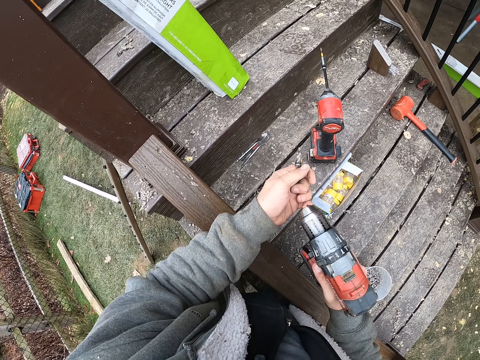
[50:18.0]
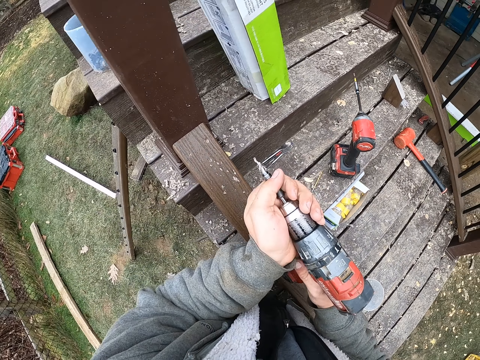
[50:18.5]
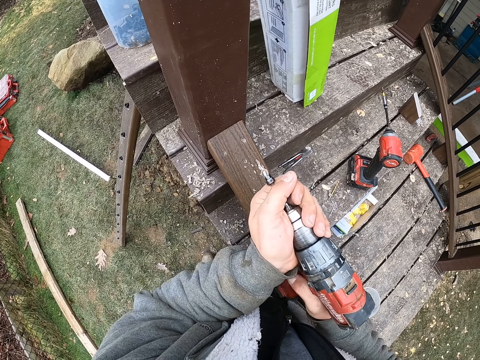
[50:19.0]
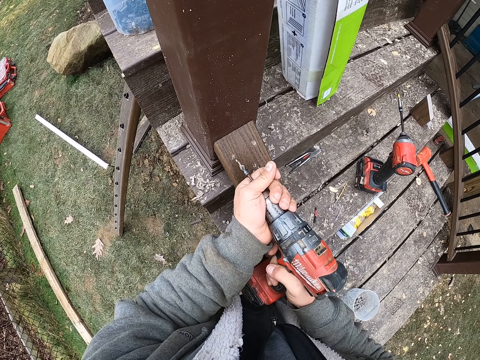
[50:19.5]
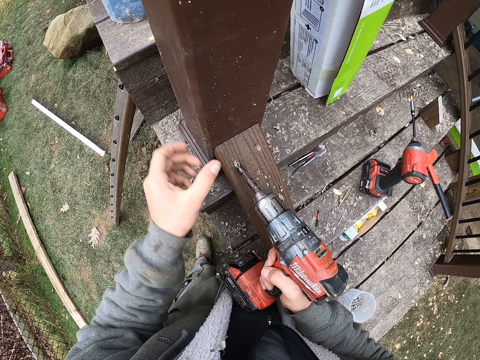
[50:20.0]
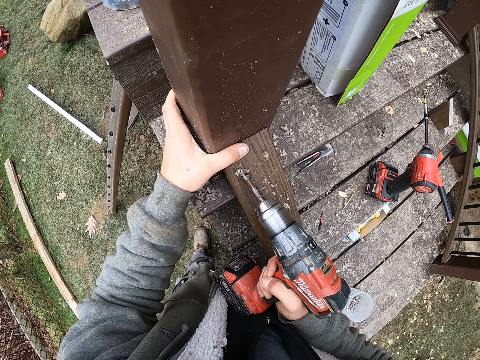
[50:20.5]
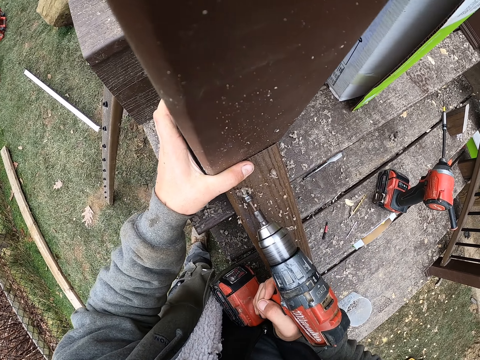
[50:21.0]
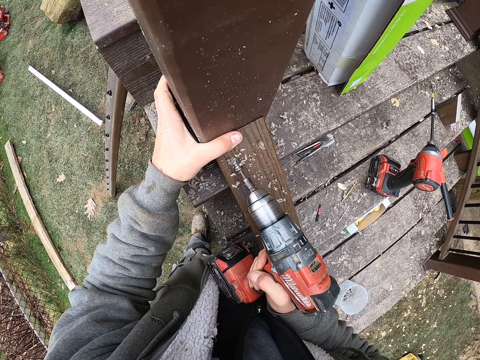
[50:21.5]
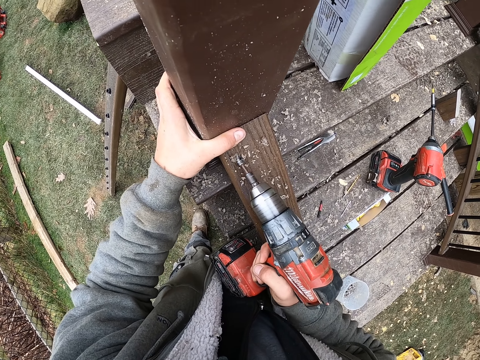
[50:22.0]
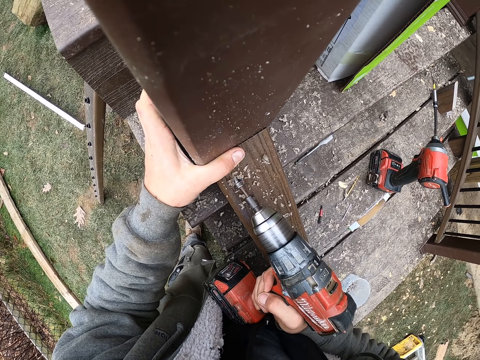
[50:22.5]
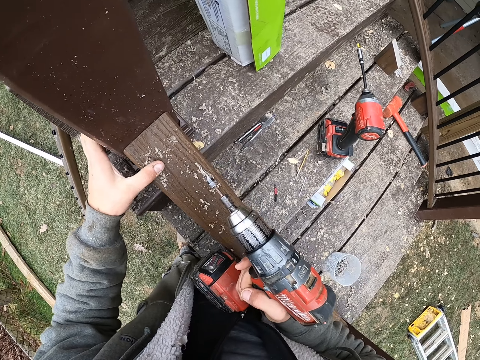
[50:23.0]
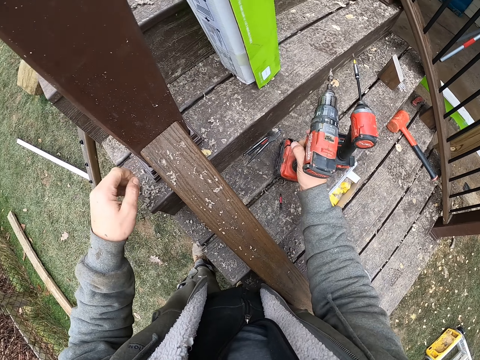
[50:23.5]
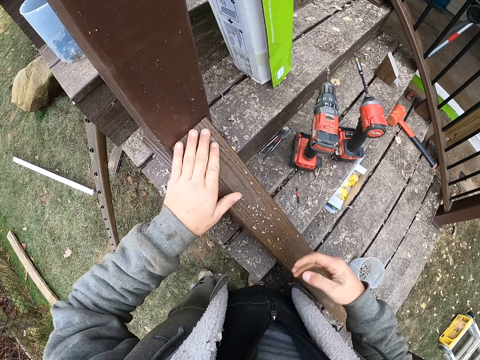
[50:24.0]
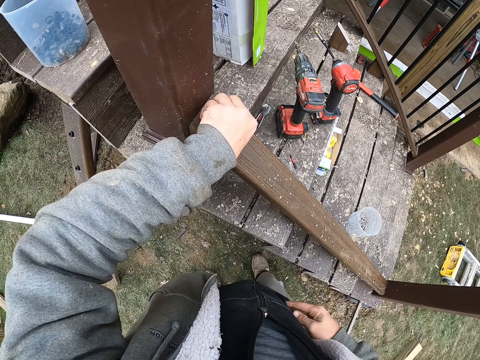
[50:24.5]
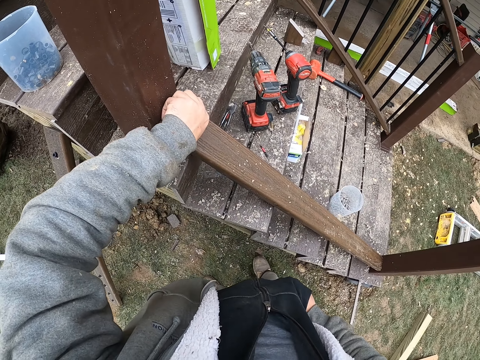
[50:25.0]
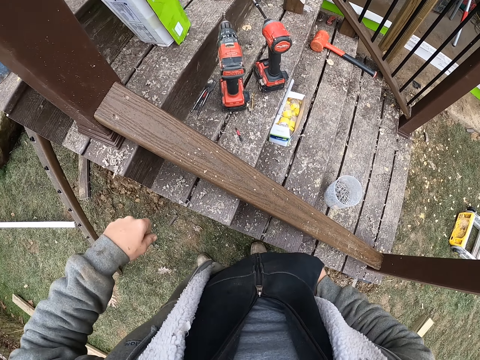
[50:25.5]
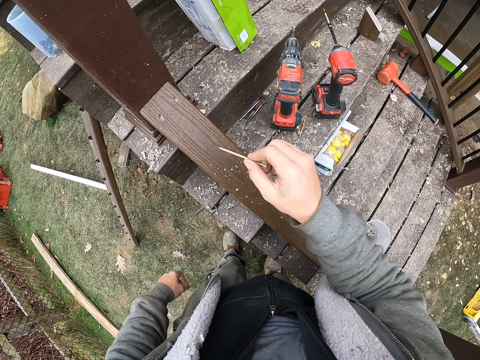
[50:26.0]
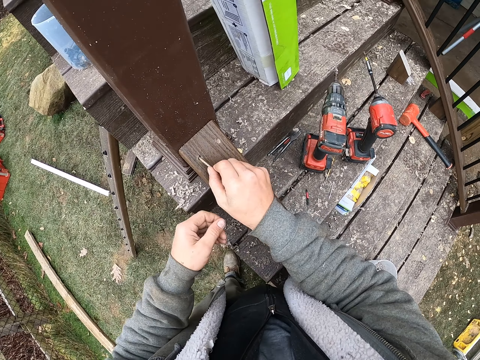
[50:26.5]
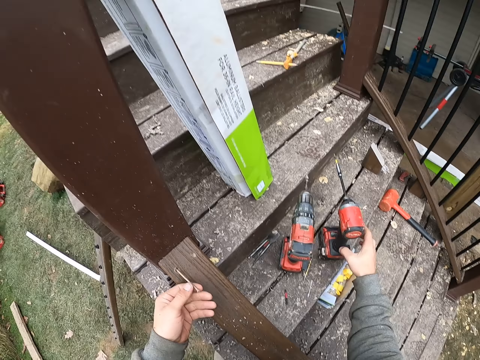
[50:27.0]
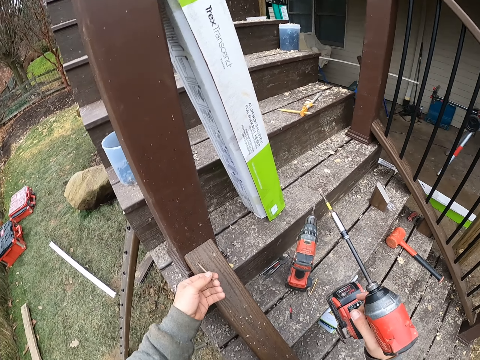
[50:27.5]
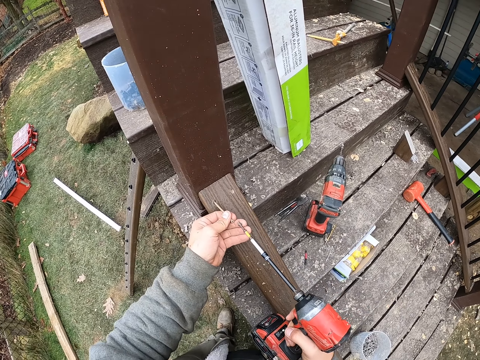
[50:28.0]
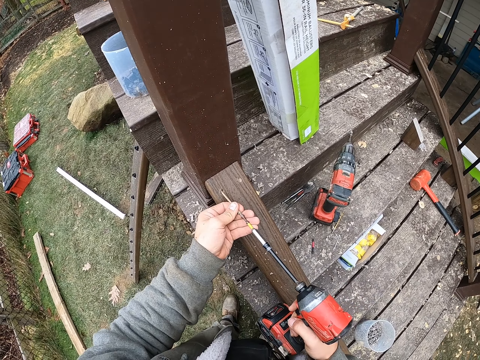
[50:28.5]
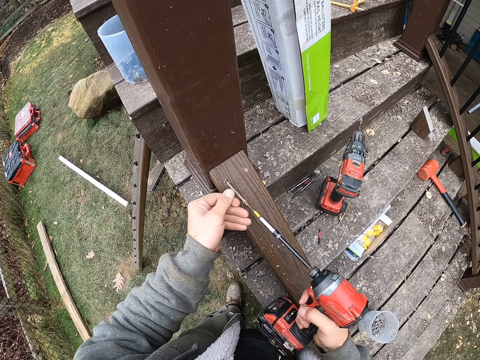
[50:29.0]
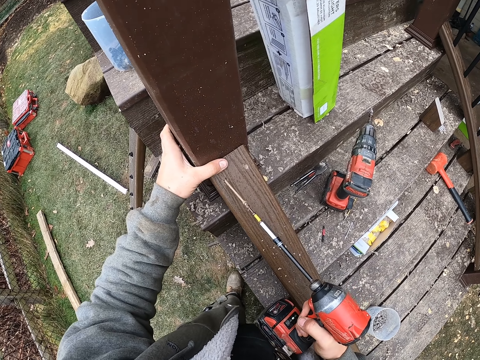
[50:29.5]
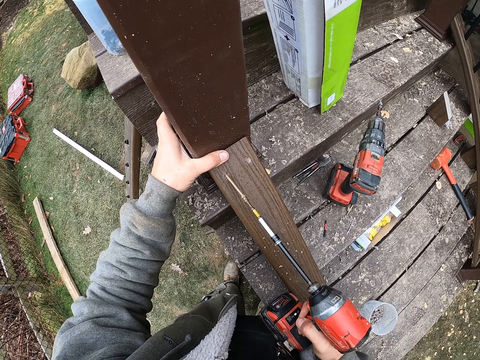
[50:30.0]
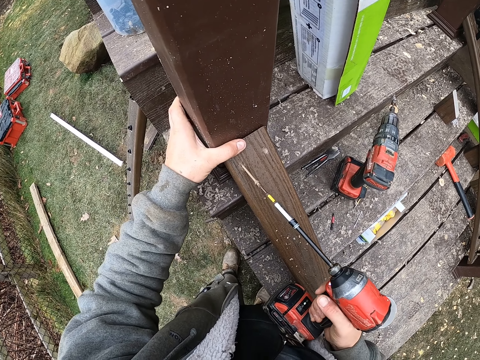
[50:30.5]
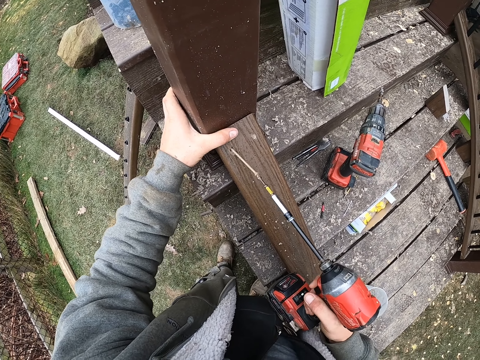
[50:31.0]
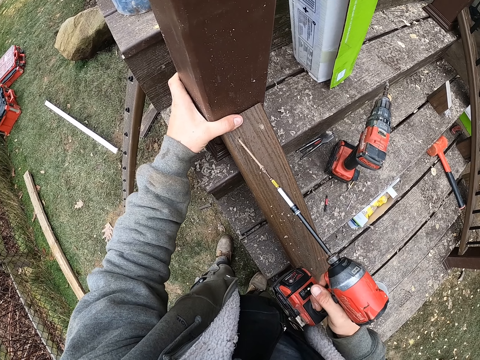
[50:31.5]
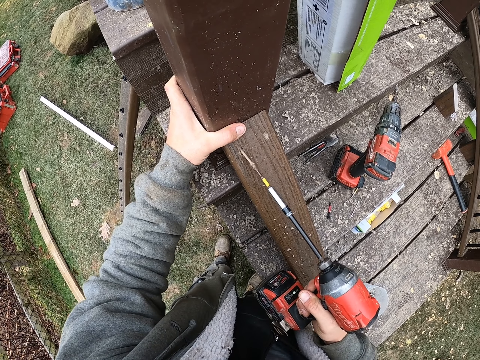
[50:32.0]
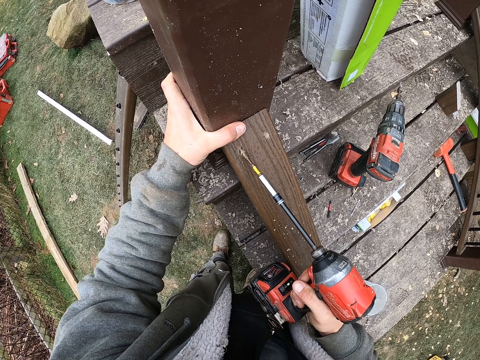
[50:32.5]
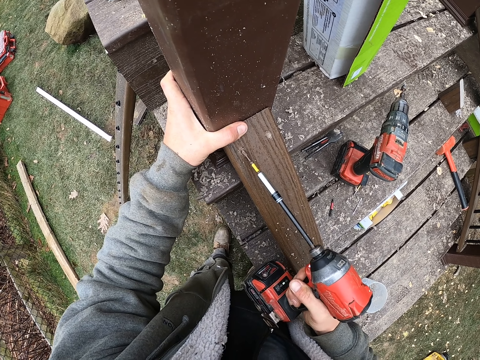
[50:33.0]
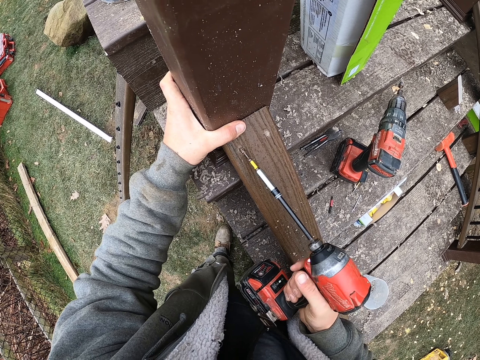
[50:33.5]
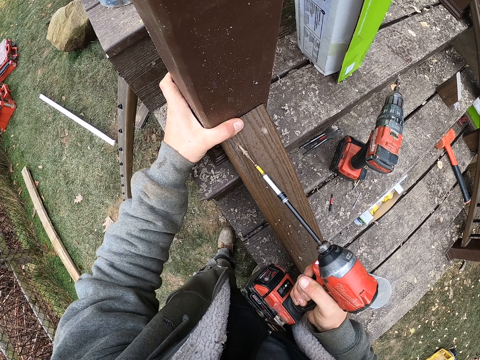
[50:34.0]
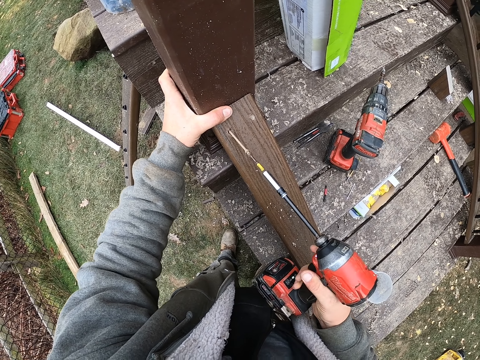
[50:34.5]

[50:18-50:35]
The camera wearer picks up a drill bit with the left hand. They insert the drill bit in the driller. They hold wood with the left hand and drill the wood with the driller in the right hand. They drop the driller in the right hand on the wood. They rub the wood with the left hand palm. They put a wood screw on the wood. They pick up an electric screwdriver with the right hand. They hold the wood with the right hand and drill the screw with the electric screwdriver.

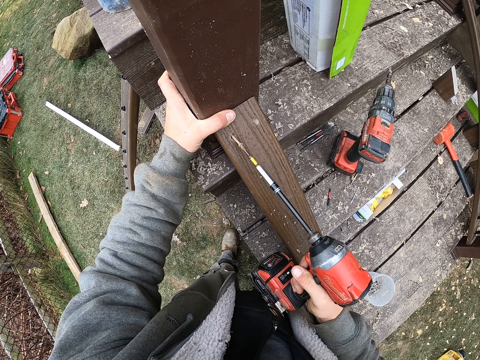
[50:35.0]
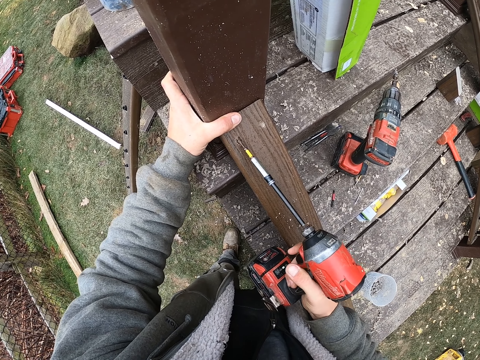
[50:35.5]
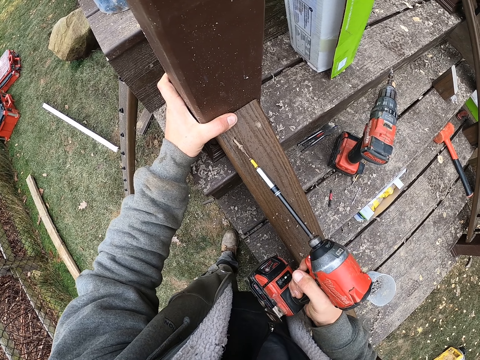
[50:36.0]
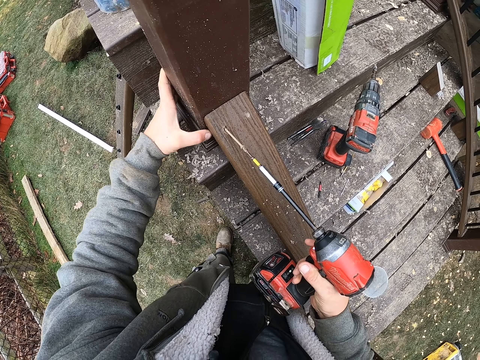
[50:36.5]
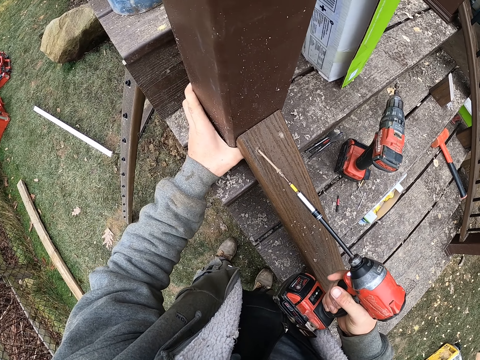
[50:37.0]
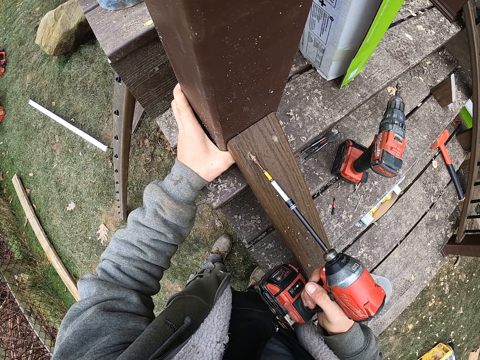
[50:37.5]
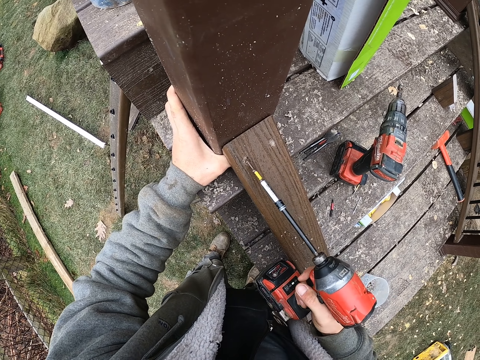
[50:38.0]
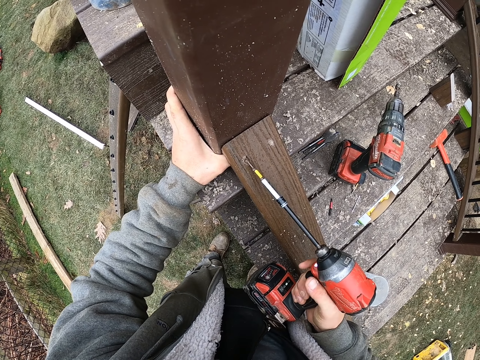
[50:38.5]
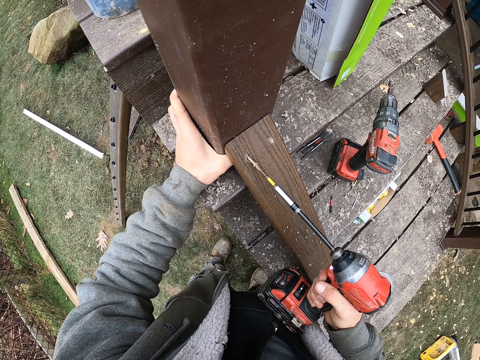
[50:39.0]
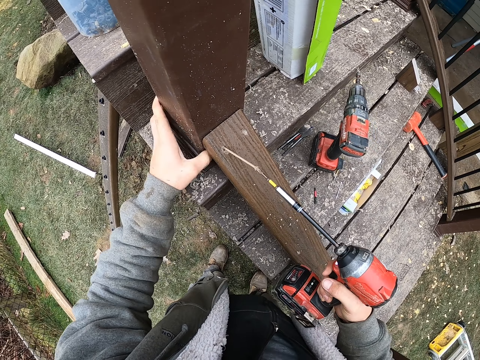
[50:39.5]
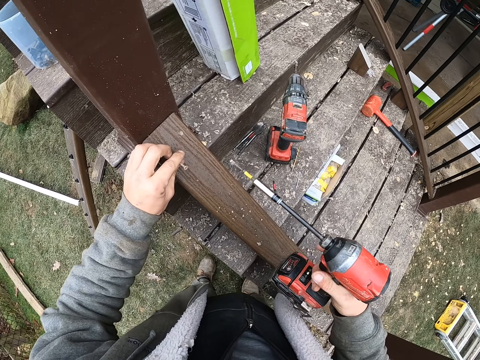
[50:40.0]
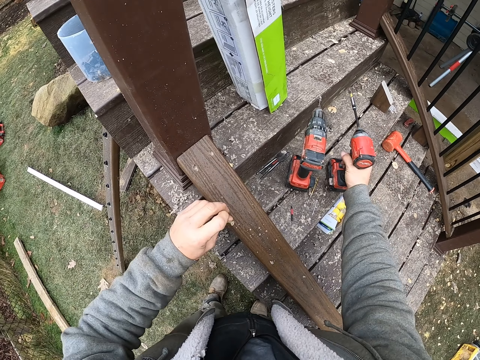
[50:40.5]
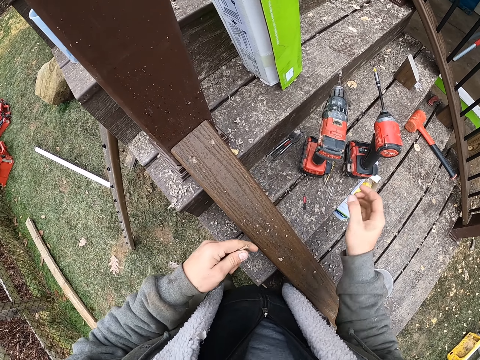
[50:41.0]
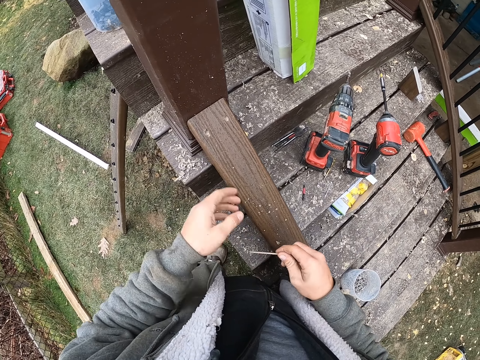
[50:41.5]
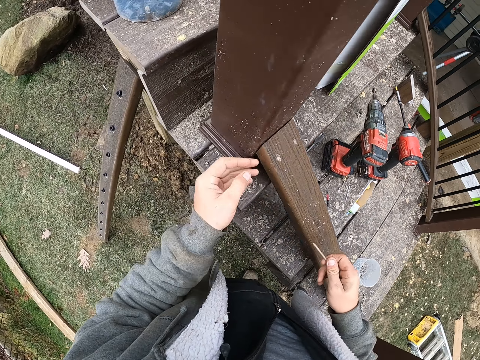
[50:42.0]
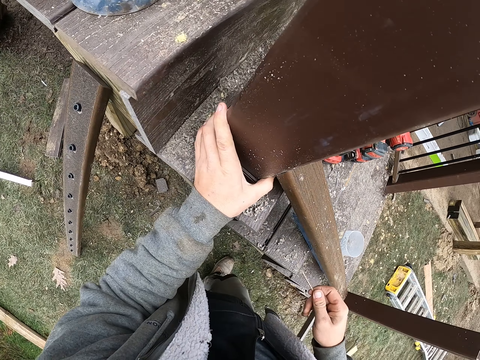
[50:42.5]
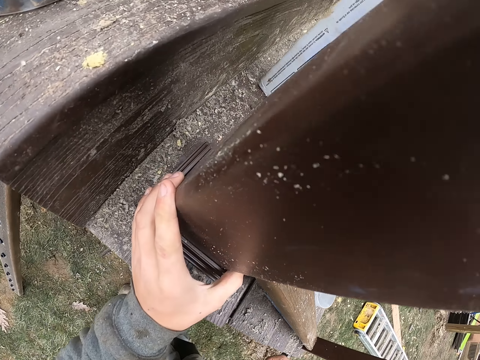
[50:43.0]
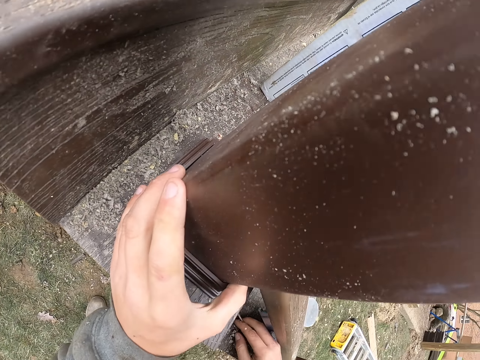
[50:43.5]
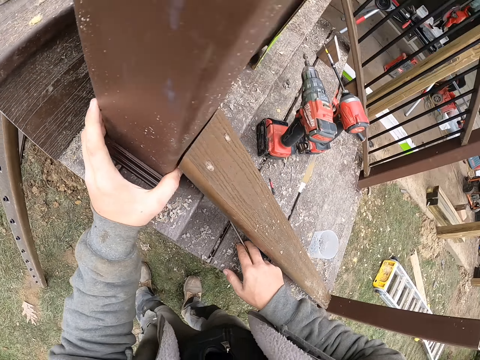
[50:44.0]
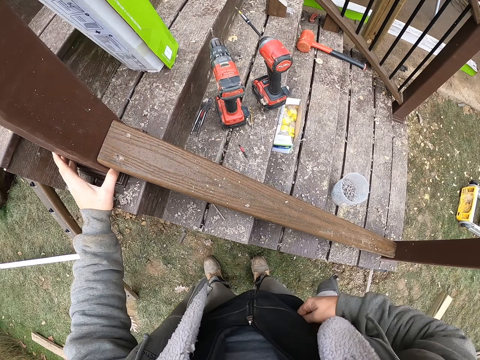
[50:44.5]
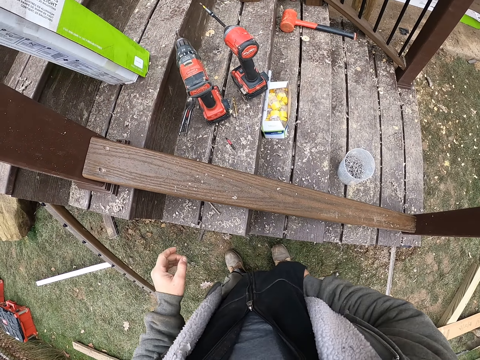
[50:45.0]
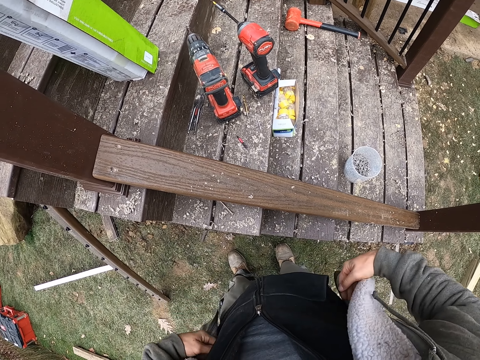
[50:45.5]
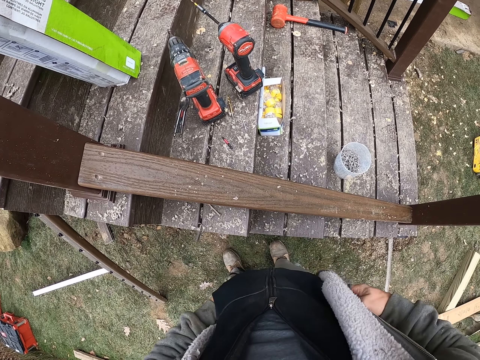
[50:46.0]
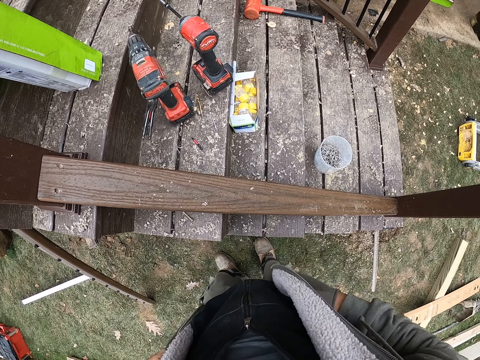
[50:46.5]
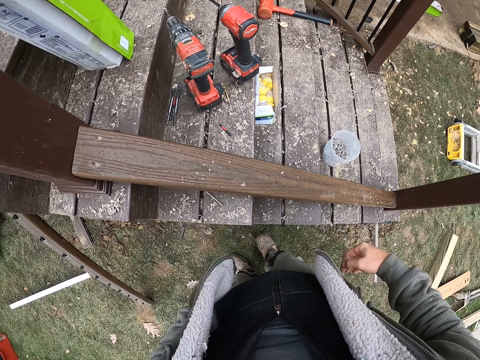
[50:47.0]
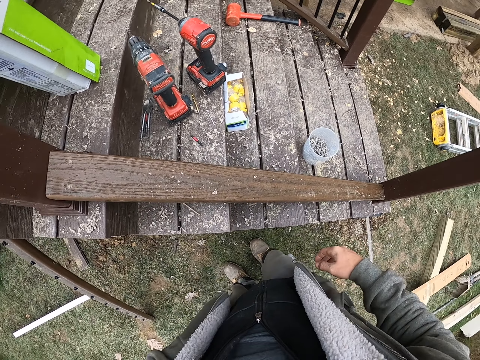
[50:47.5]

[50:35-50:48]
The camera wearer drops the electric screwdriver on the wood. They pick up the drill. They look around and insert the right hand in the pocket.
